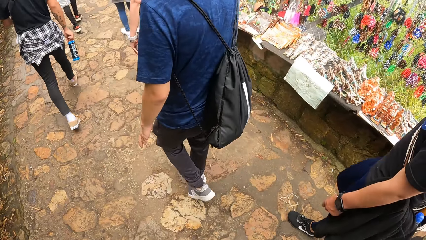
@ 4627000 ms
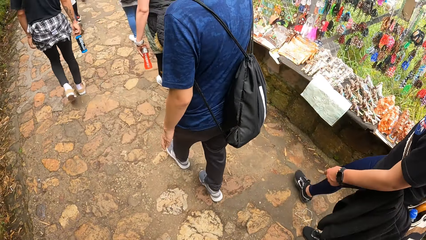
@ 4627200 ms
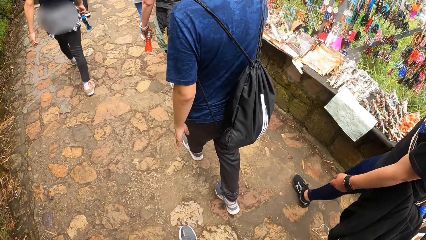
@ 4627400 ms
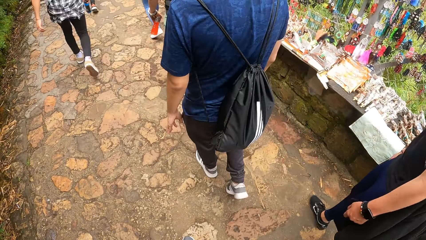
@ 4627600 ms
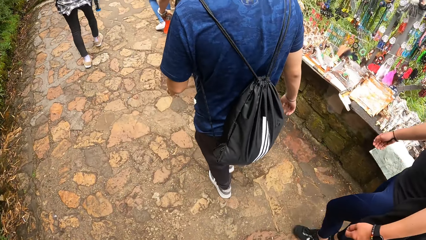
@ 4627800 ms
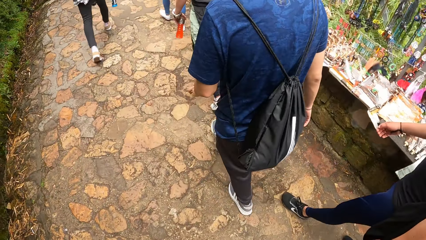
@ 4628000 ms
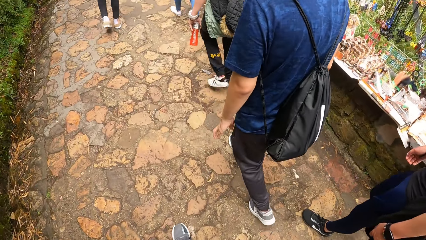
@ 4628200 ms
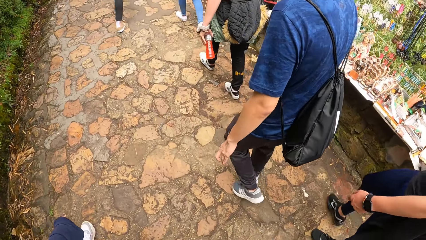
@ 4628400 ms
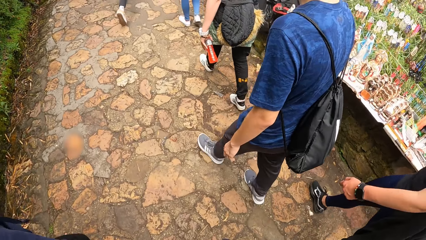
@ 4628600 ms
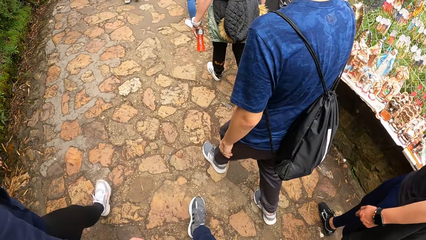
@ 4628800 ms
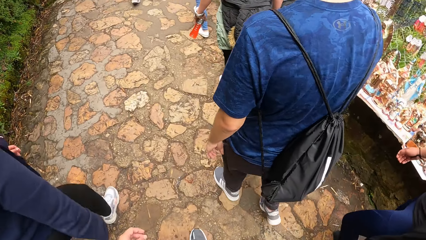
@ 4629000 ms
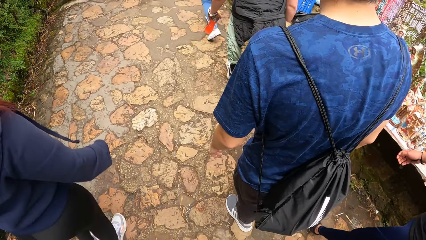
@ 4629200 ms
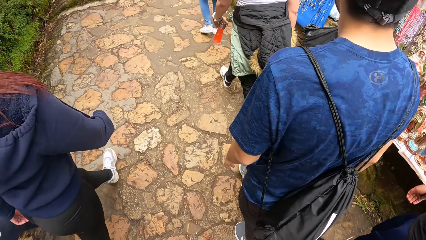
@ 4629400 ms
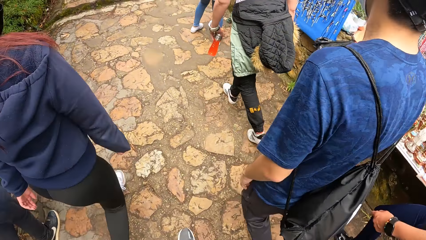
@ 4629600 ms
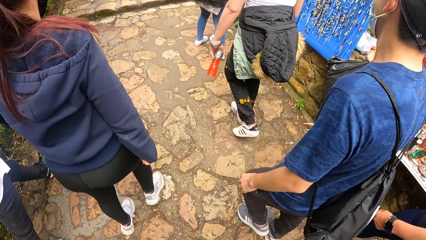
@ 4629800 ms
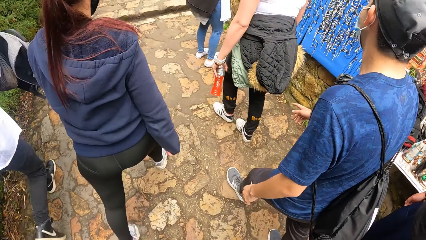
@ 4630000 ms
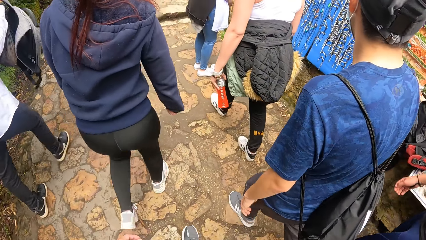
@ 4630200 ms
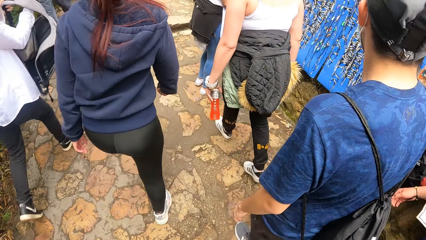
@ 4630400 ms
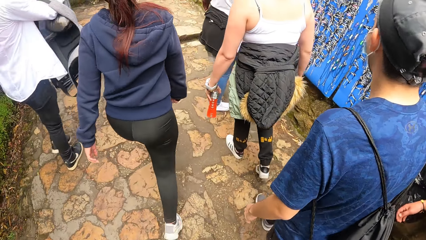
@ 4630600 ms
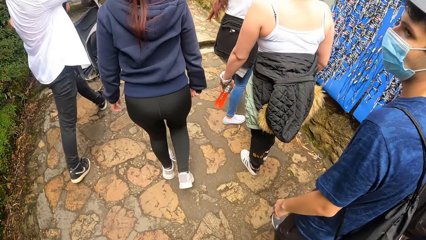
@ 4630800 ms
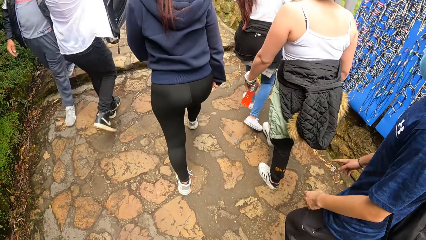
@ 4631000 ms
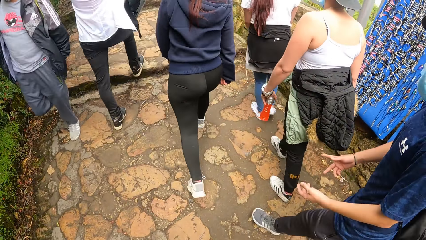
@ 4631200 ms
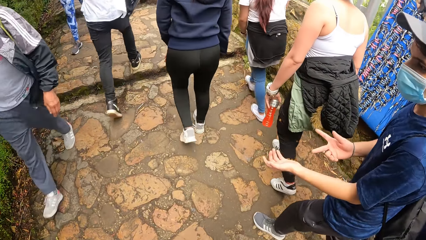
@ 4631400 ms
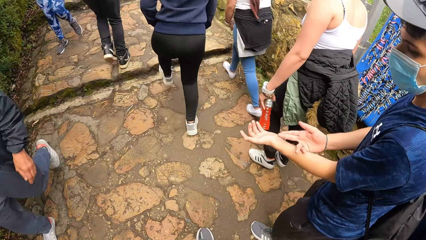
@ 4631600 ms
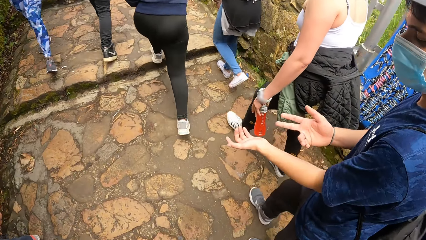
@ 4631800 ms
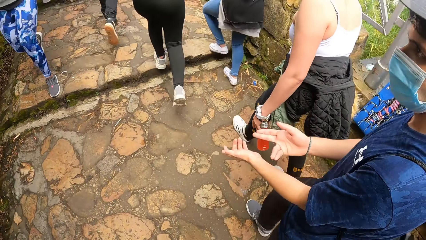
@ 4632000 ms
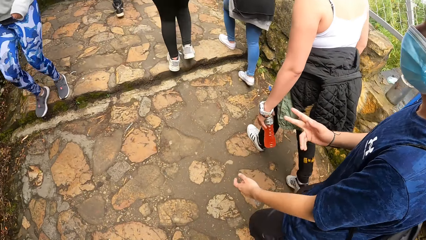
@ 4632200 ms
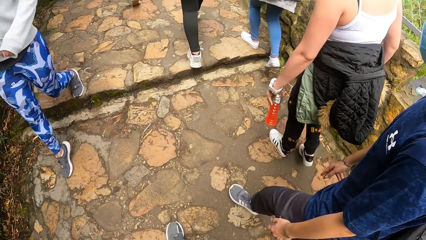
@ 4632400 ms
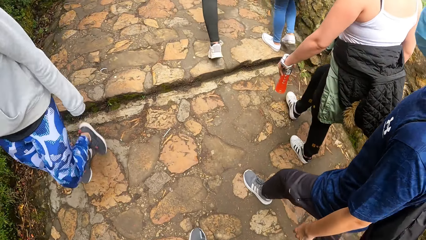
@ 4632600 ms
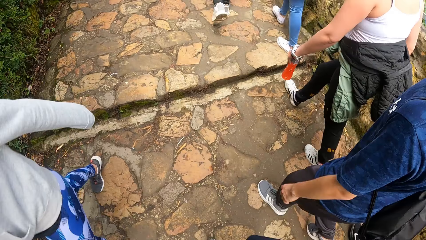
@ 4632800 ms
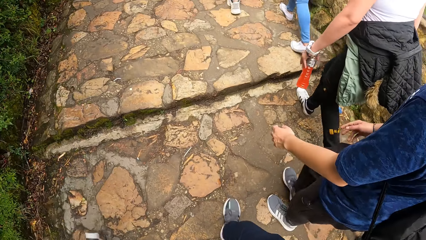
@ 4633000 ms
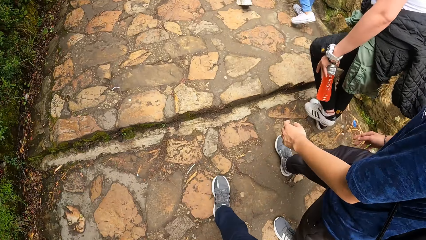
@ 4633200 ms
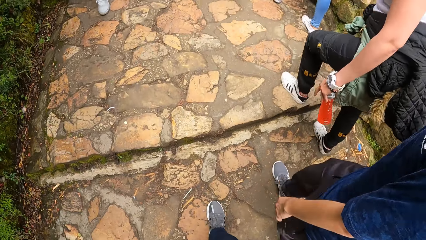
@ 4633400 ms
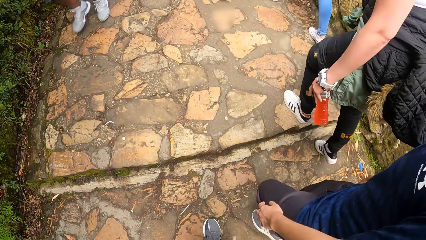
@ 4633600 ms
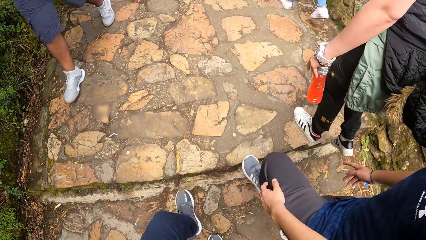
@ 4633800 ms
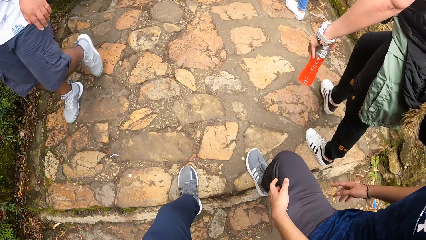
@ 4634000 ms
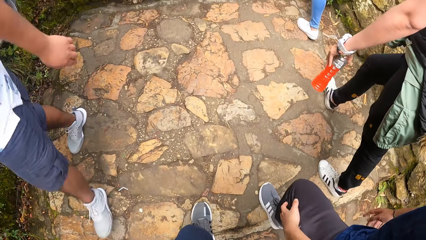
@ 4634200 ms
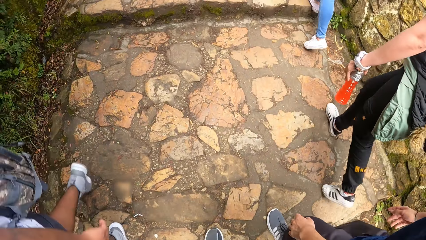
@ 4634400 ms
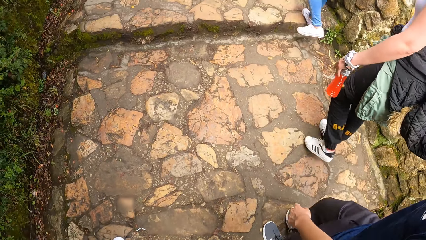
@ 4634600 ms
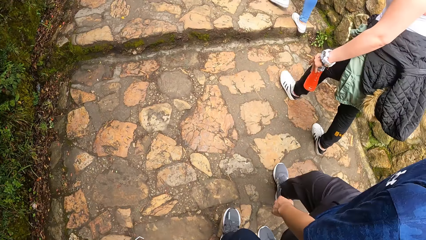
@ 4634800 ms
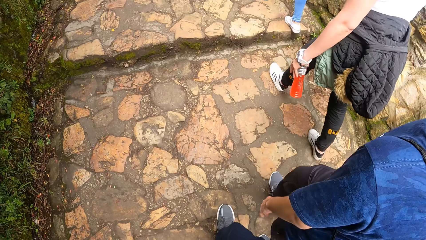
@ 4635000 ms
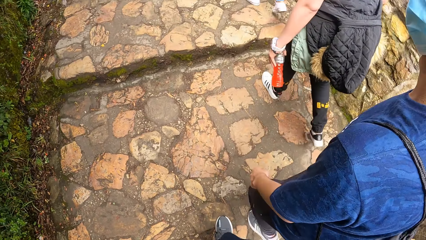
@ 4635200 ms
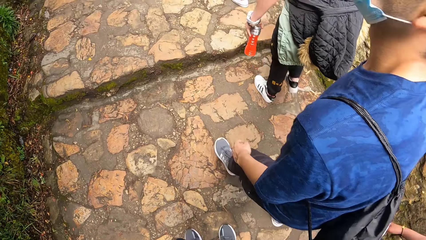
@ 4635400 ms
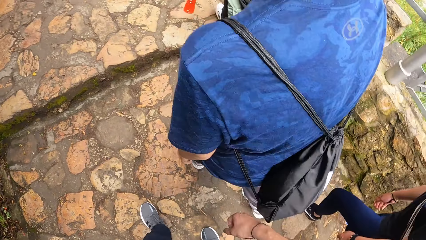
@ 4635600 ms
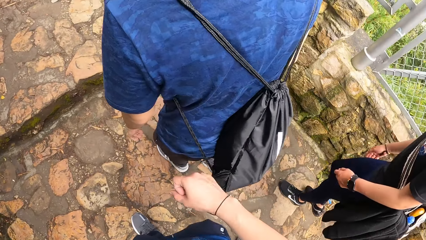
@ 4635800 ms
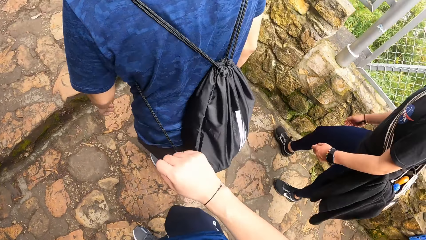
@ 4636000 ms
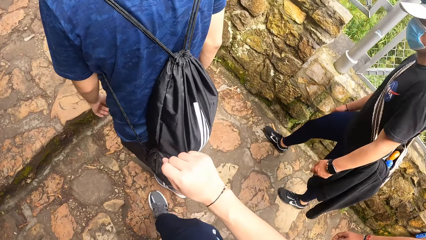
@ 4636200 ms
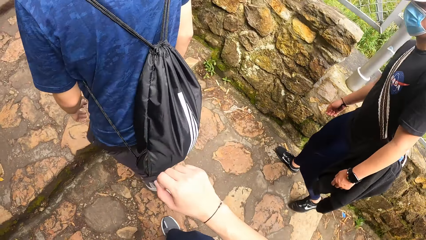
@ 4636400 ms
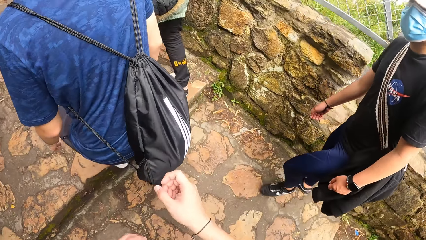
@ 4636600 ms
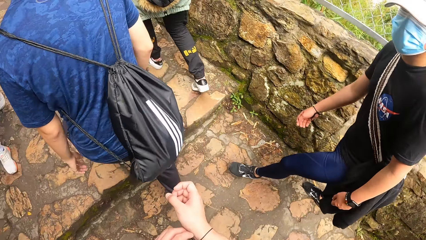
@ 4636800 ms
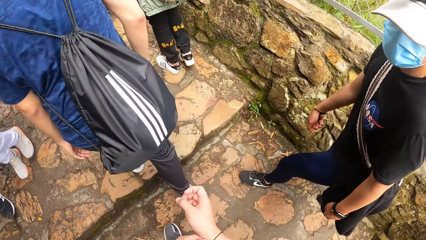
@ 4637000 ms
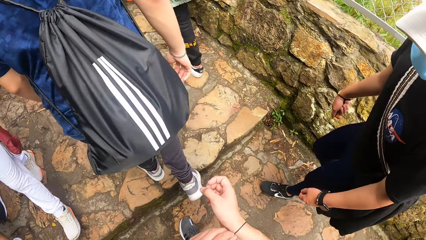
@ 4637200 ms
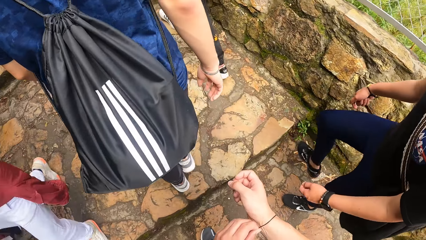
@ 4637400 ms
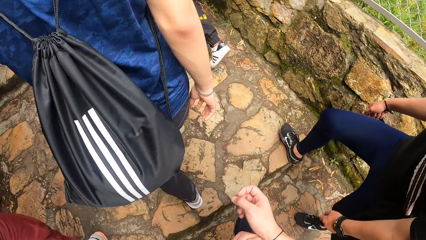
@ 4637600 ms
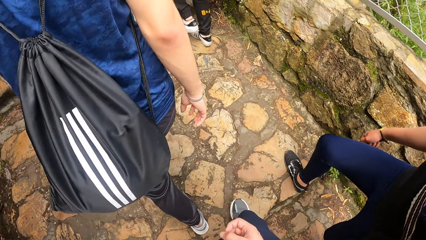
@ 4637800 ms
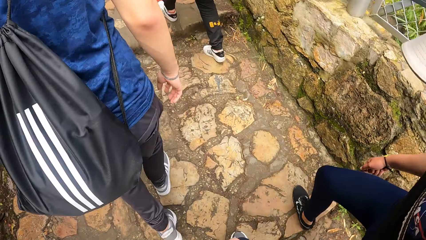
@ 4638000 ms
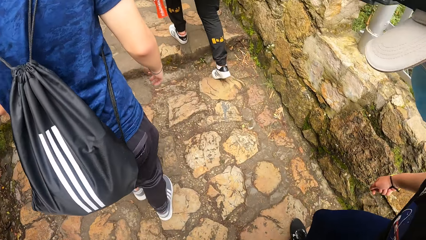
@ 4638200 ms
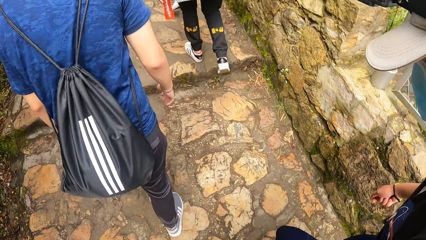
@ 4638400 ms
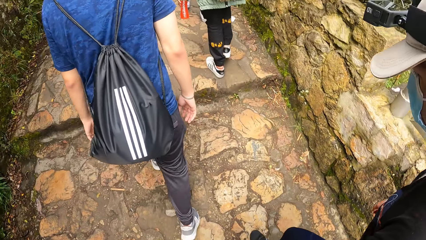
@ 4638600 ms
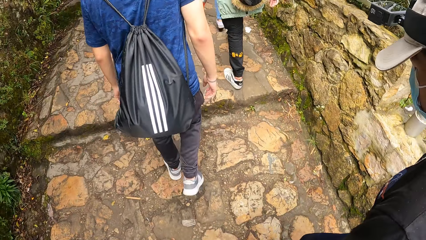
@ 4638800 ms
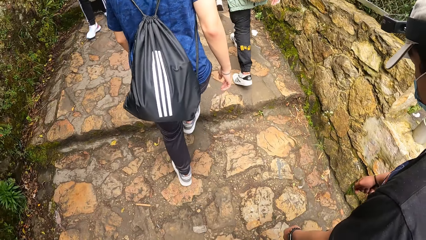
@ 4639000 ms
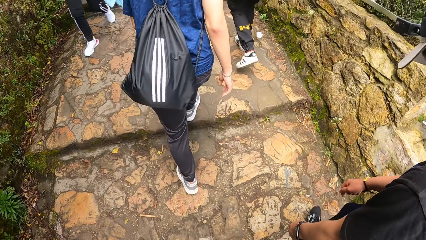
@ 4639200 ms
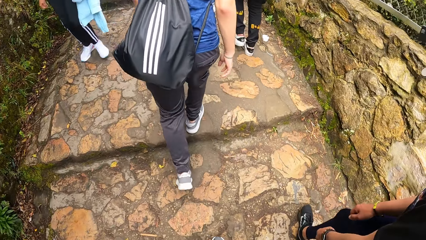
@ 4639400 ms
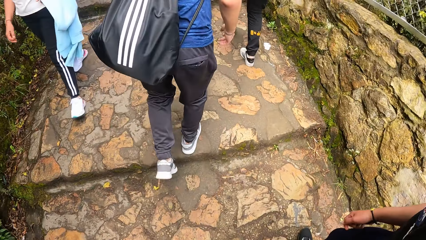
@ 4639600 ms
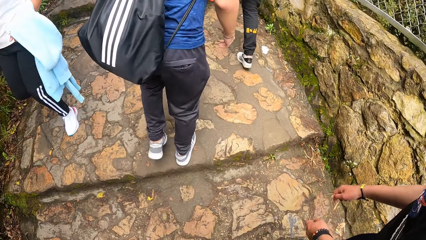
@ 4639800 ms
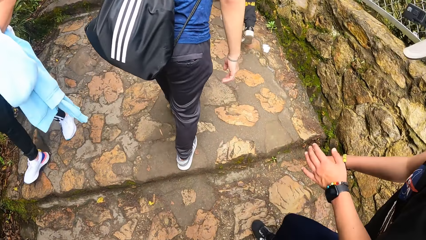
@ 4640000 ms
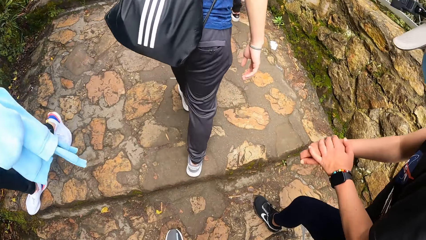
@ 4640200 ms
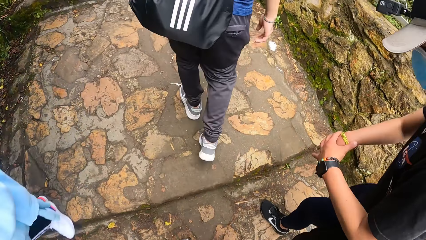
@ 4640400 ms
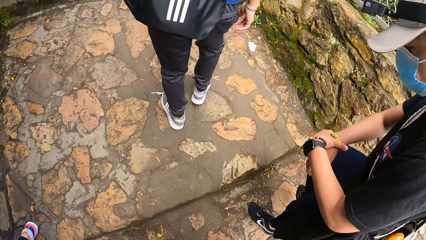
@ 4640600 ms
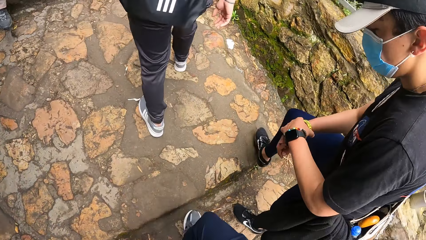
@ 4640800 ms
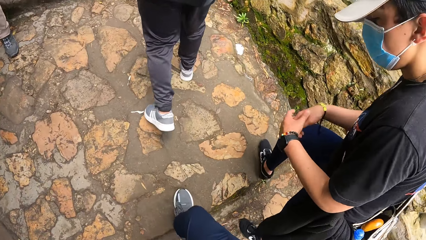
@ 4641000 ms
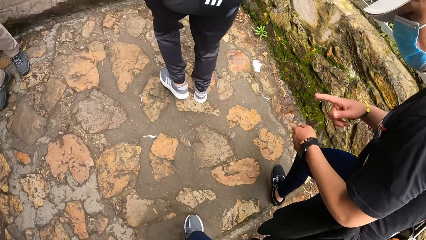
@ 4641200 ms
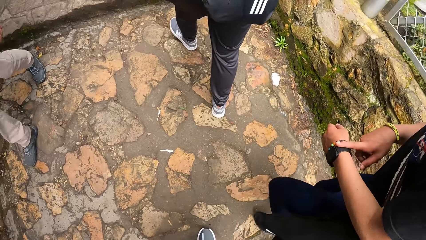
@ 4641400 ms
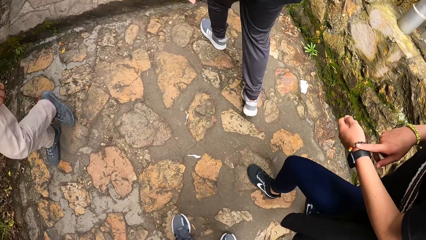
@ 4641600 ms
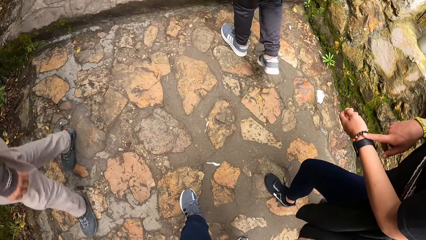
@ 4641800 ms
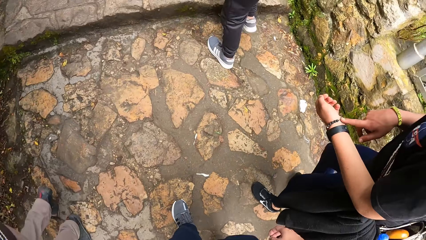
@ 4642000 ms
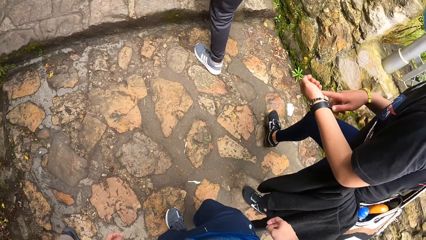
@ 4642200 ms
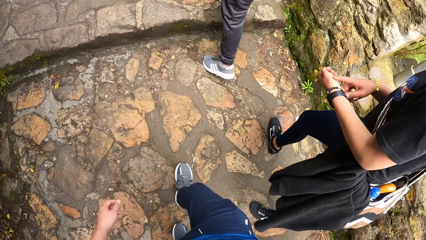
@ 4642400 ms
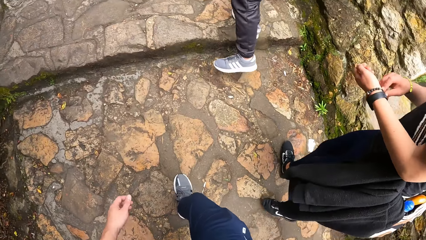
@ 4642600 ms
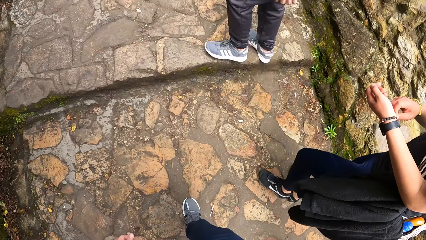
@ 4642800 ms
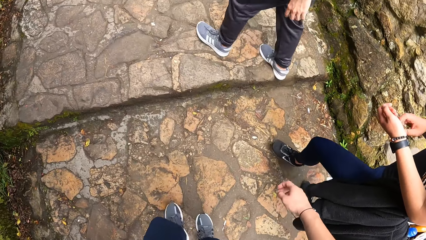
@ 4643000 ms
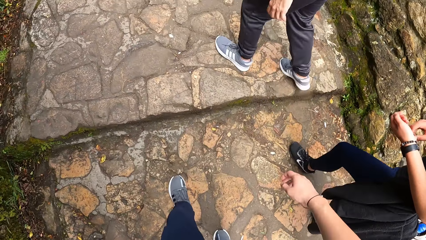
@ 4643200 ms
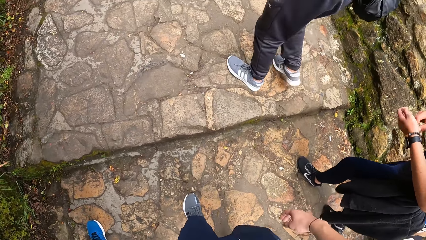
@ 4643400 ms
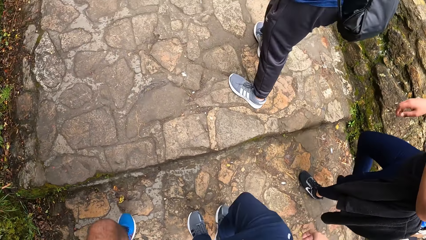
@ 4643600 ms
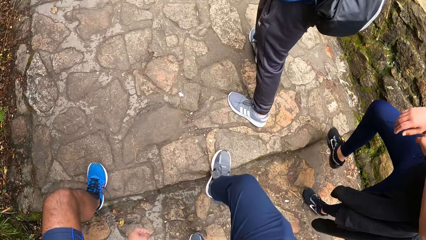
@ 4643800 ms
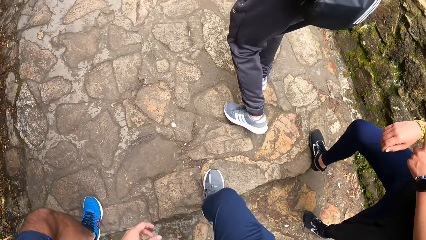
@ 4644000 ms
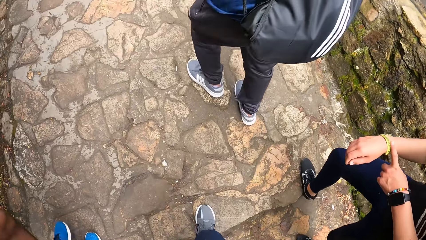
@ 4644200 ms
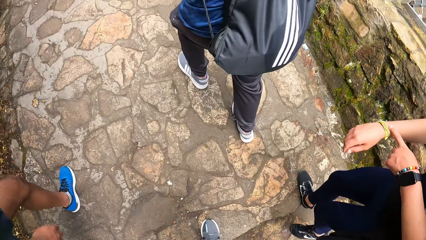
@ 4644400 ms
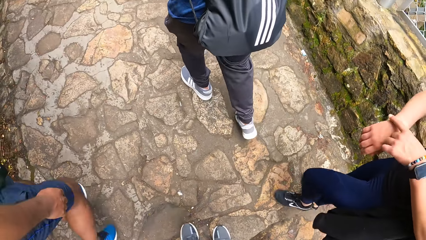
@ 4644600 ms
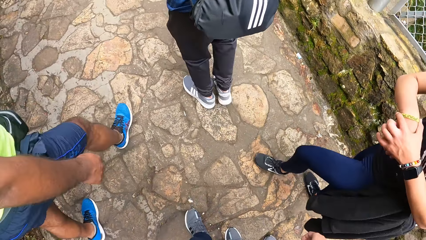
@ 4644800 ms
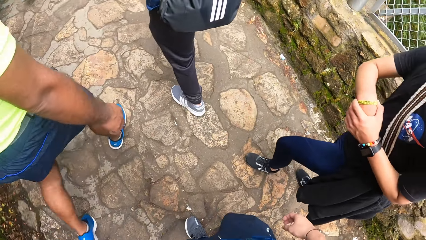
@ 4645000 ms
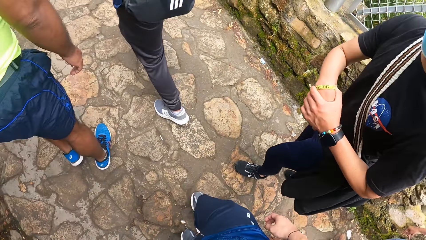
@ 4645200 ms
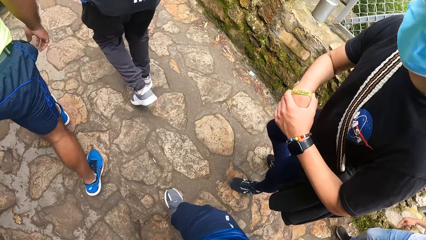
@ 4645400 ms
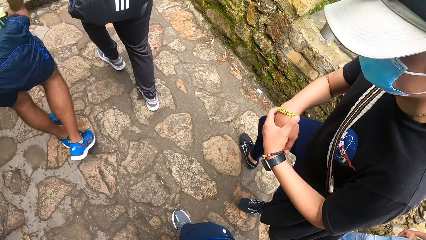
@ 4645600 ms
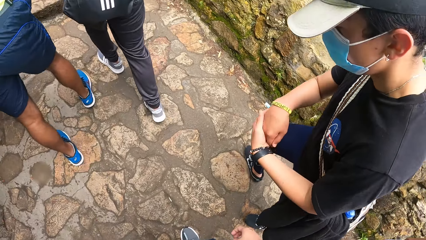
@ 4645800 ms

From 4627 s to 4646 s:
A man points at his hand. The camera wearer interacts with the man. They look at the hand. They interact with another man. The other man shows the camera wearer the bracelets on his hands.
